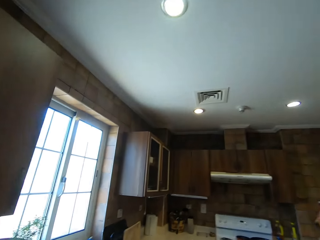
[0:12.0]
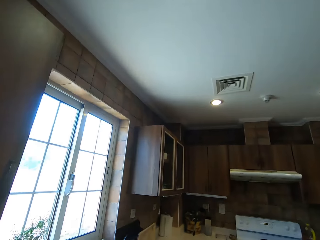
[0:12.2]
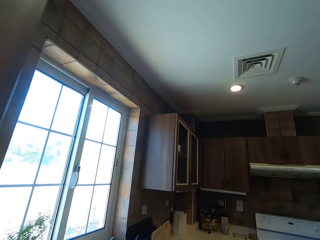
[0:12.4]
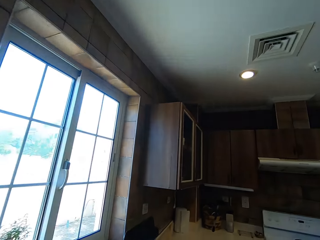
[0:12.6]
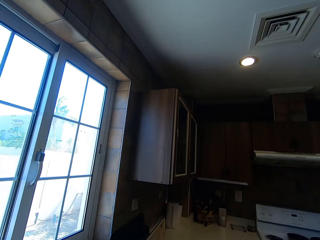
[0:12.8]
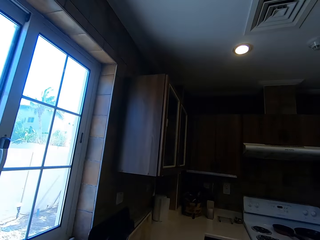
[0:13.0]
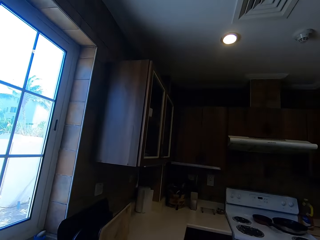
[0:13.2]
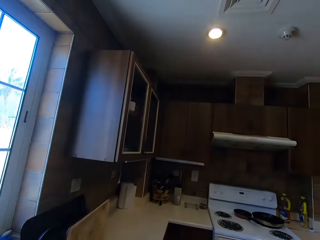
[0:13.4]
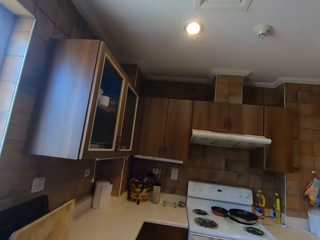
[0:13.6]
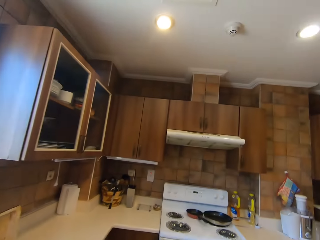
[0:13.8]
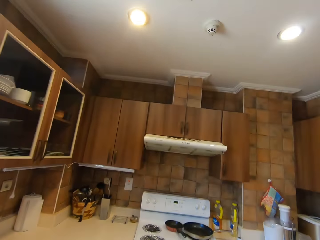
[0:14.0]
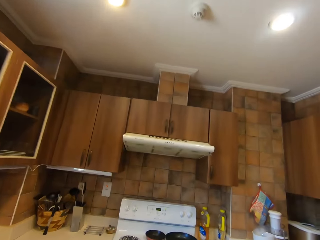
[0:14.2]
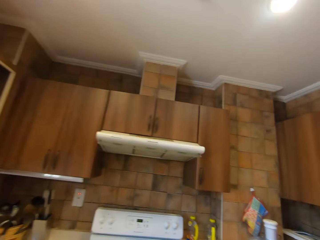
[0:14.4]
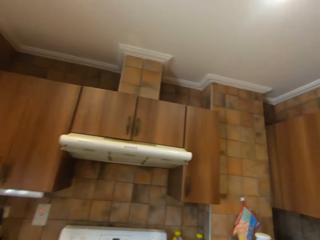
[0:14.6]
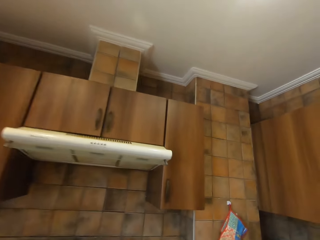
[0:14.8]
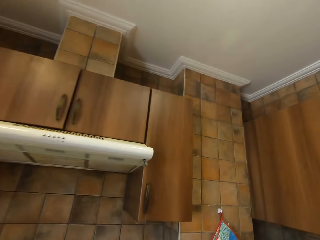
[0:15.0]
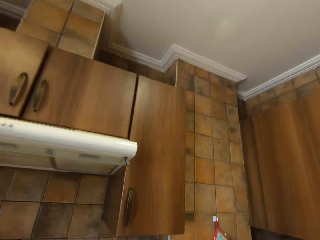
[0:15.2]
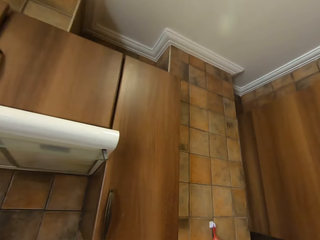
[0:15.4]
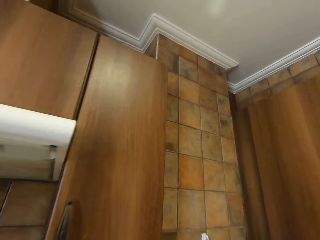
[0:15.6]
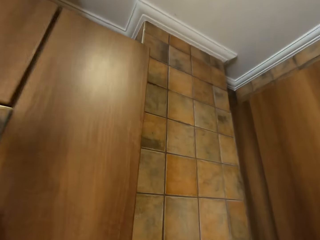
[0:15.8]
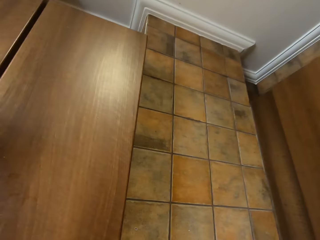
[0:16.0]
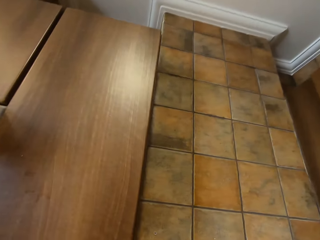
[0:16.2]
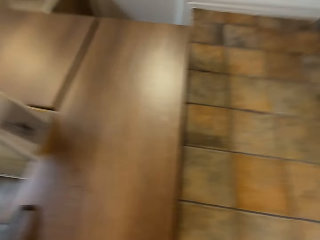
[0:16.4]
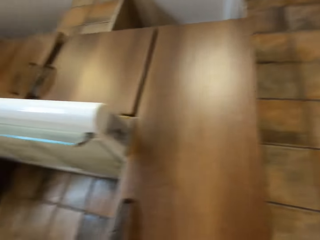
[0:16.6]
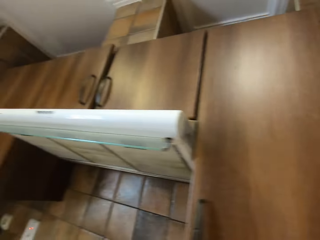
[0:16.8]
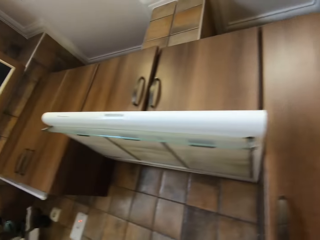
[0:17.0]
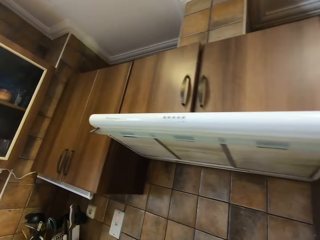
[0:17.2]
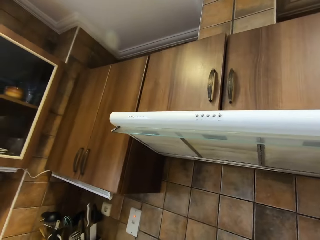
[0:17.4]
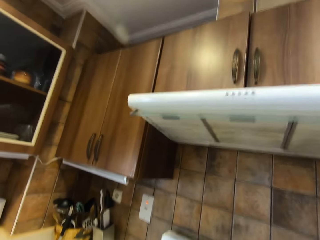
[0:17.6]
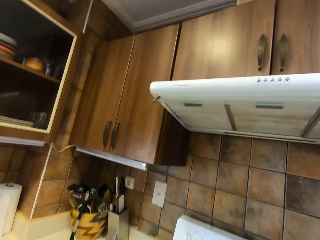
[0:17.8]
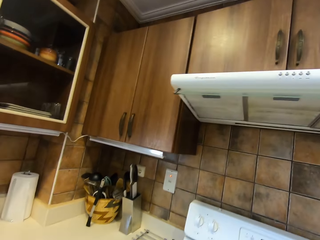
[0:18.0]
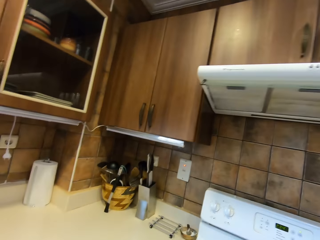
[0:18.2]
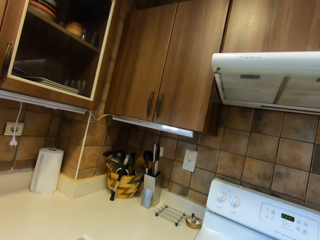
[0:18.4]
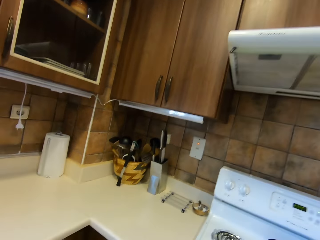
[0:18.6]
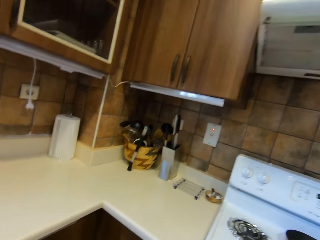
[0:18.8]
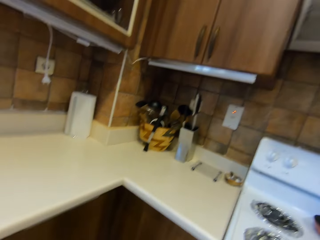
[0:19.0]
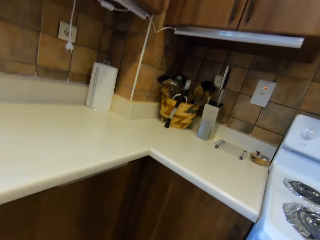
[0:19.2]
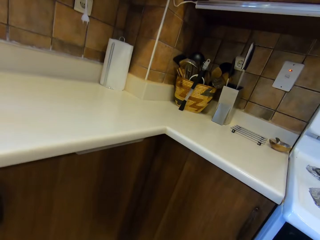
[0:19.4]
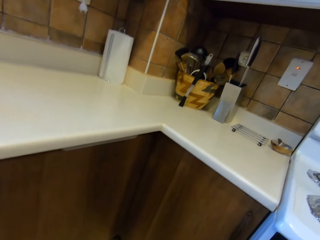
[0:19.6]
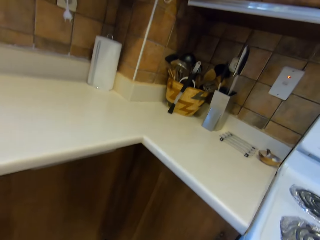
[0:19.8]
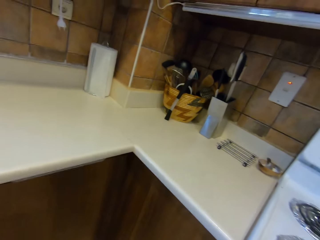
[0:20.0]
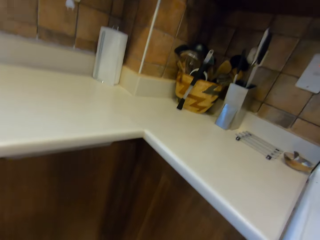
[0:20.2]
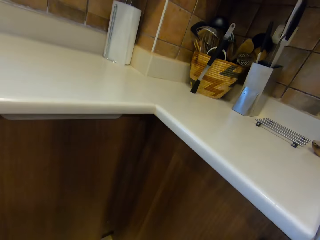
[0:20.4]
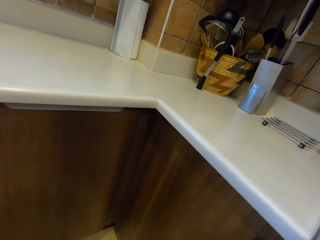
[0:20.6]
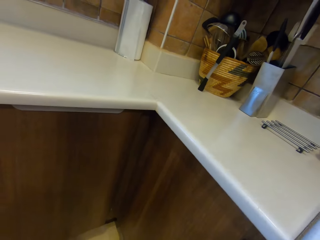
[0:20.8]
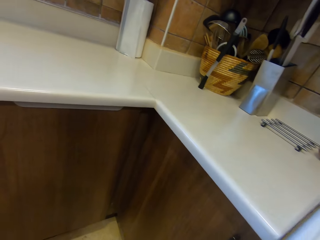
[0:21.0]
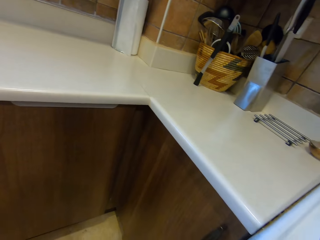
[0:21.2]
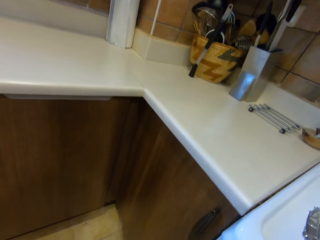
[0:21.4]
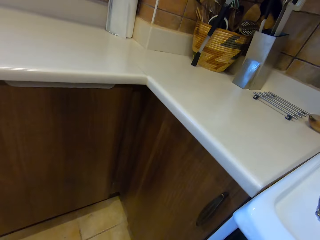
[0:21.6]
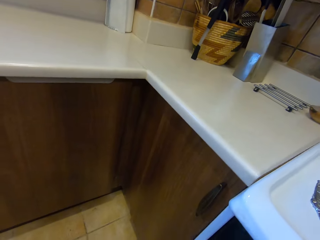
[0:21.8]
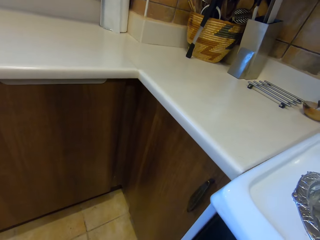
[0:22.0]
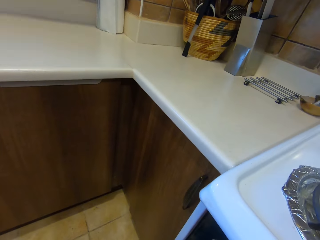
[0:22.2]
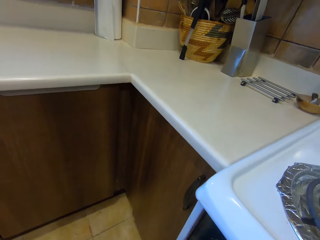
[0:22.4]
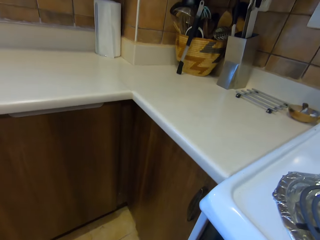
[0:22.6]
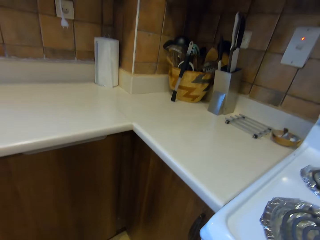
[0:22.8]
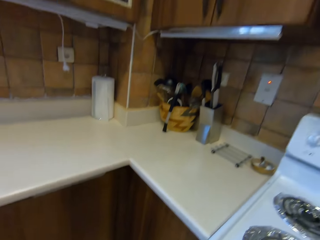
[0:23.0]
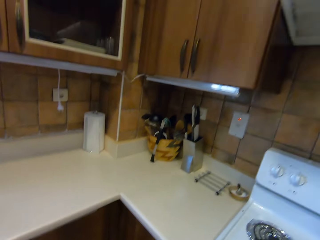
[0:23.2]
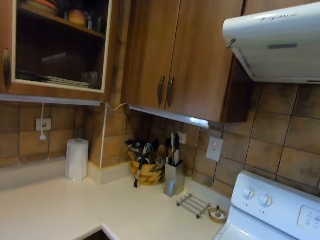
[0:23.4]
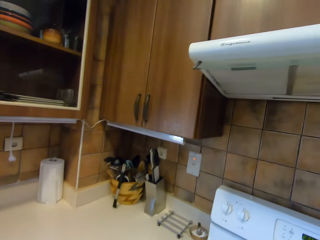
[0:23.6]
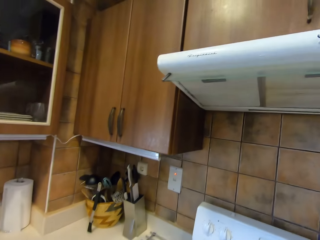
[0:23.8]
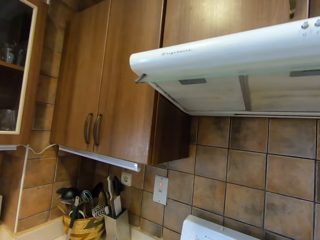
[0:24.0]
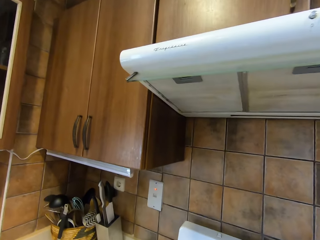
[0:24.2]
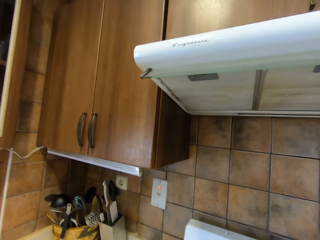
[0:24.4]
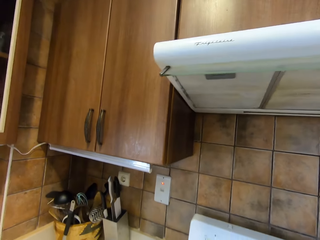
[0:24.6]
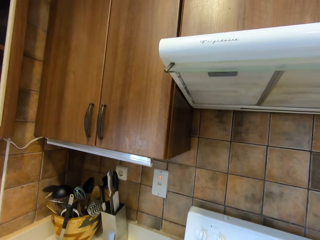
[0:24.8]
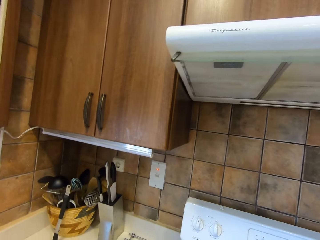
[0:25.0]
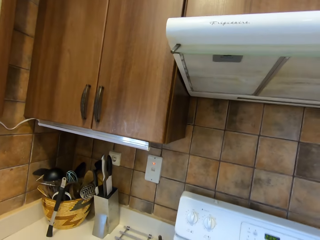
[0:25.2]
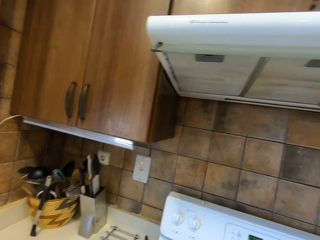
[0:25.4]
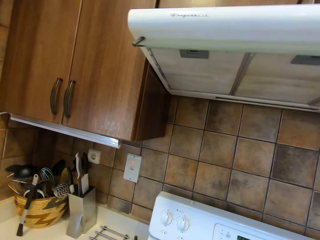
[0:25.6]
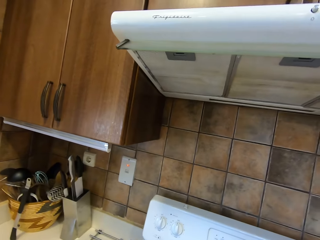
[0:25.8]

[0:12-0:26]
A man responds to the camera wearer. The camera wearer looks at the oven. They take something from the oven. They put something on top of the oven.

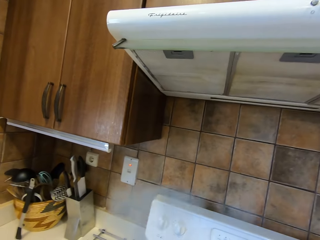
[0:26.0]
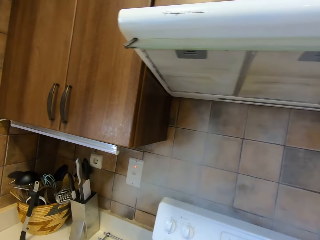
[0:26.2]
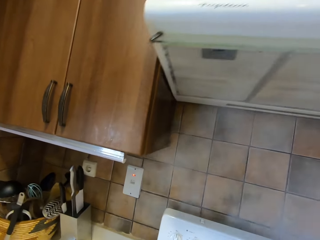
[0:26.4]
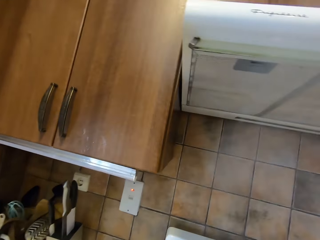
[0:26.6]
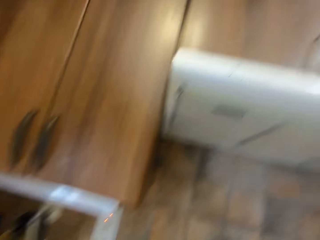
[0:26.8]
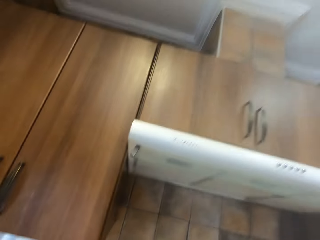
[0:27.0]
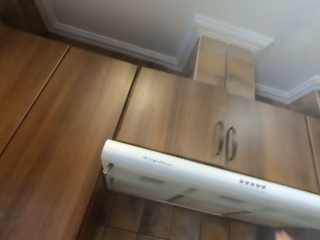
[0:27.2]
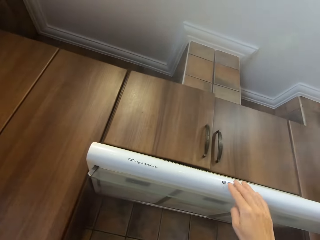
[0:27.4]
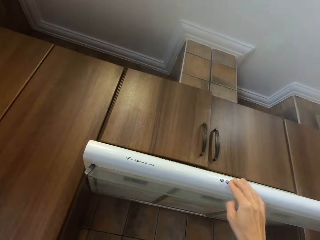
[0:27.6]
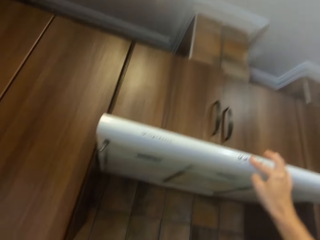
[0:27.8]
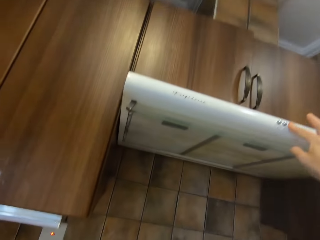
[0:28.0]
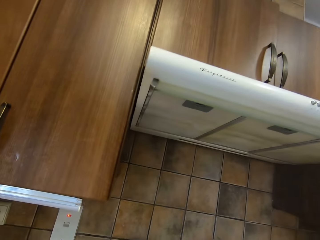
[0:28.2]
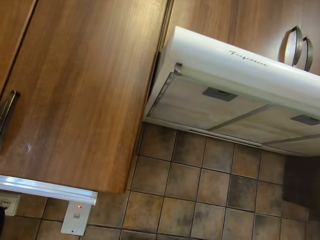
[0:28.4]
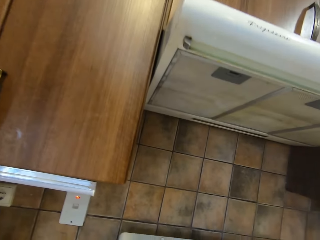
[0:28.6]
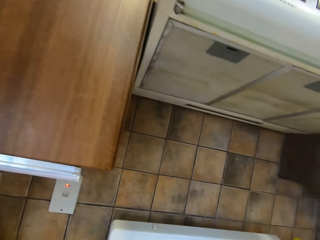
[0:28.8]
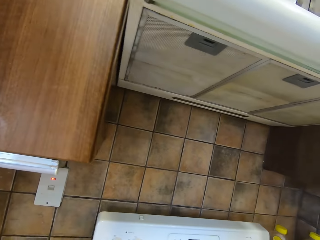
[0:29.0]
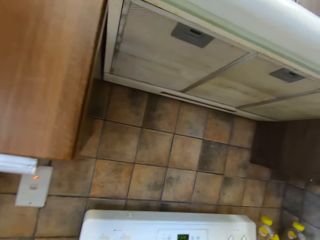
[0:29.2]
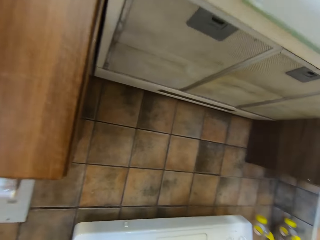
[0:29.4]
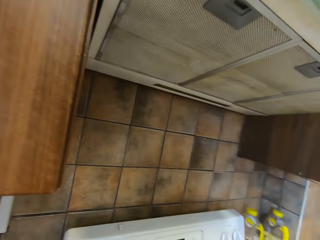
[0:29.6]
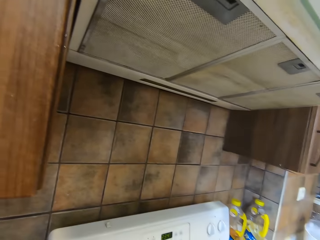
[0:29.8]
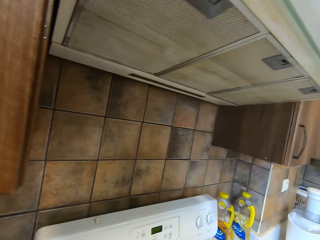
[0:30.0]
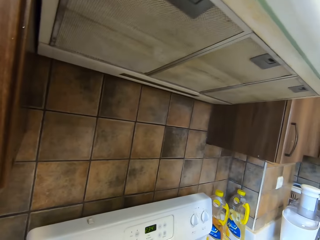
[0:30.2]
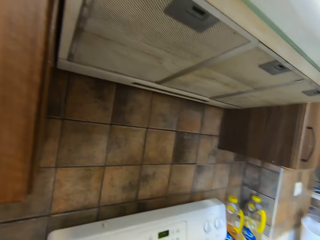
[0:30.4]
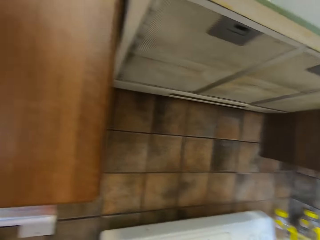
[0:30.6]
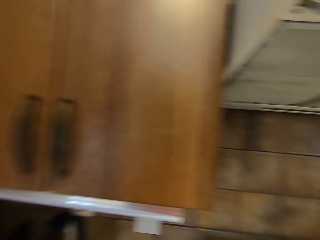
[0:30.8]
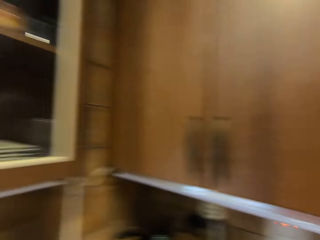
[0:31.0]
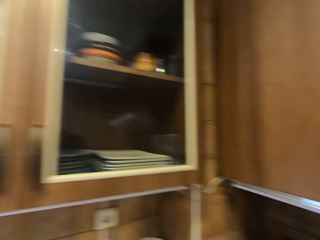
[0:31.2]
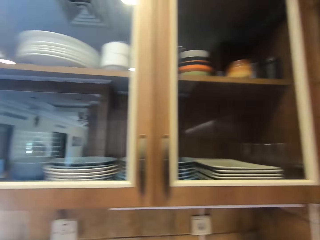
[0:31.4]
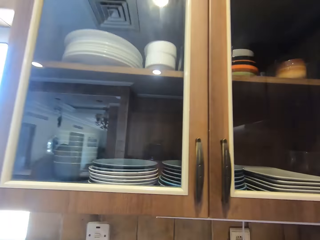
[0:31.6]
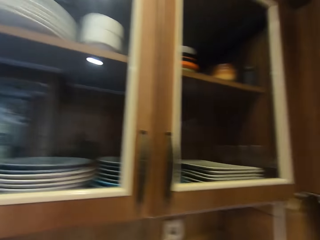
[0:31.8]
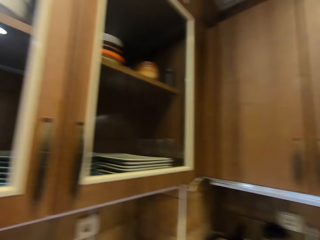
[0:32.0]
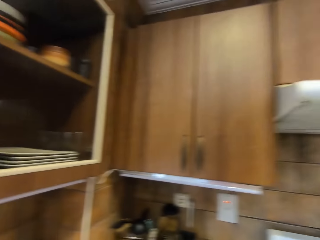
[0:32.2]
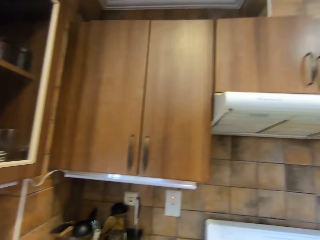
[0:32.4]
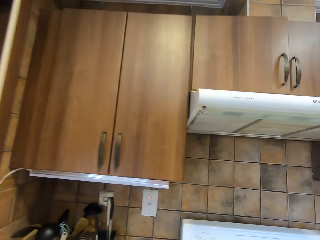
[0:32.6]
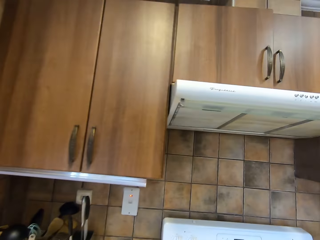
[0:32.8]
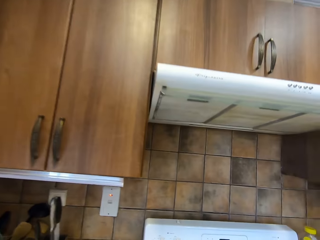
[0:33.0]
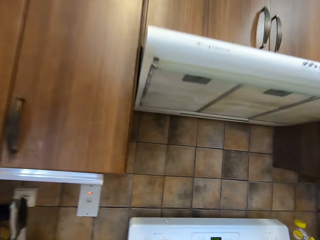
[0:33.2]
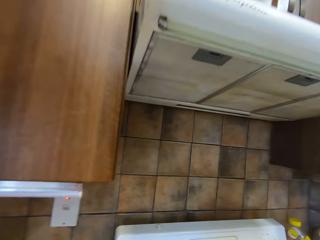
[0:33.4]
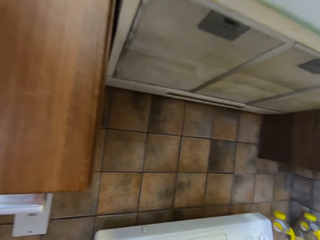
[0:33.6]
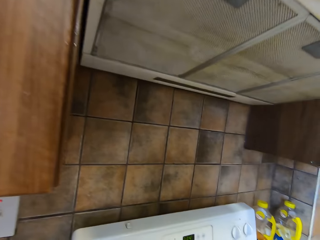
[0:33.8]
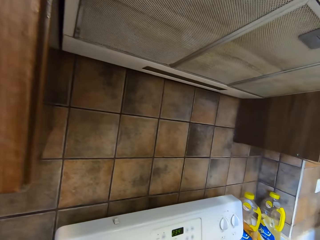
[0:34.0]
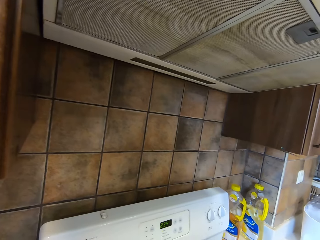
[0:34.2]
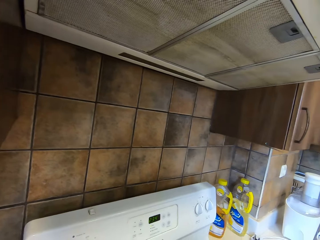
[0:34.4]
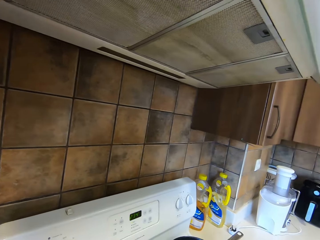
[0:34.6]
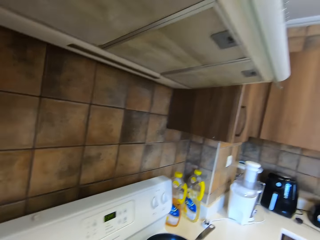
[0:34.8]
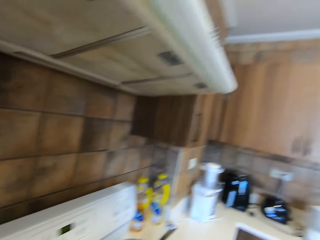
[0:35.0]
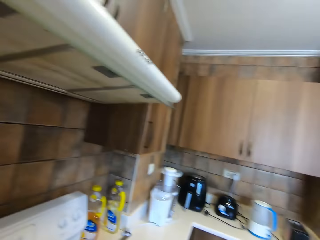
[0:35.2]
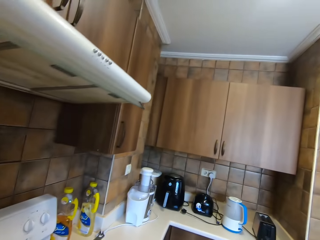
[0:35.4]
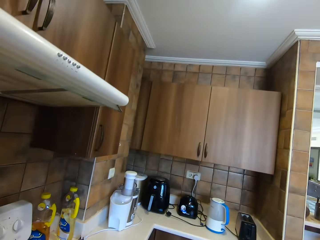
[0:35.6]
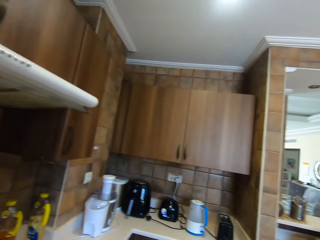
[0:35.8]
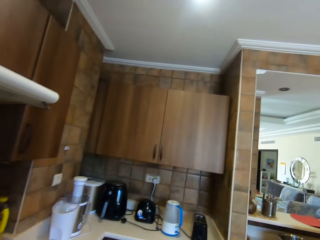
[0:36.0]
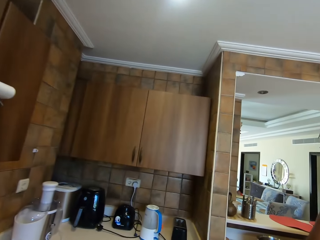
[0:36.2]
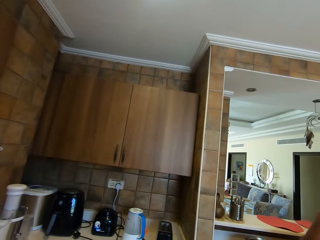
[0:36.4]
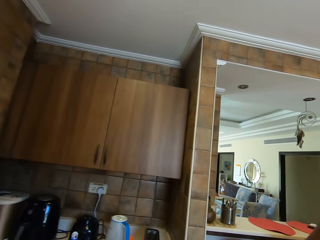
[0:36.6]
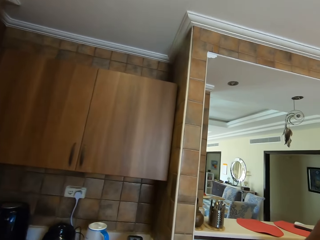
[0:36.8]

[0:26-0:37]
The camera wearer adjusts the cooker heat. They press a button. They converse to a man. They move in the kitchen. The man responds to the camera wearer. The camera wearer talks to the man.
